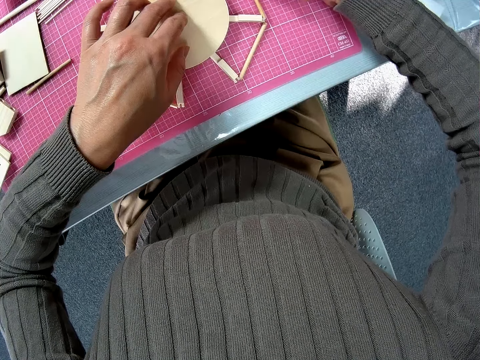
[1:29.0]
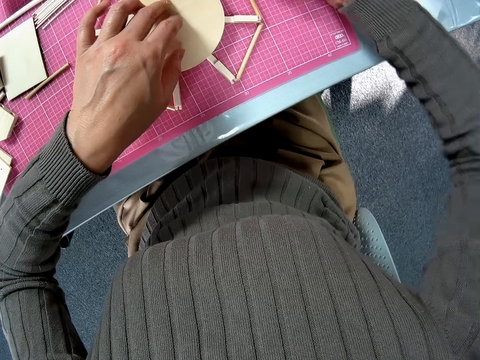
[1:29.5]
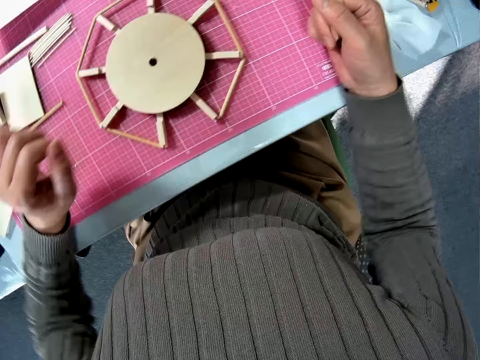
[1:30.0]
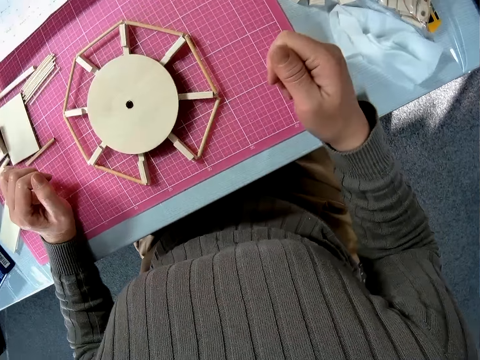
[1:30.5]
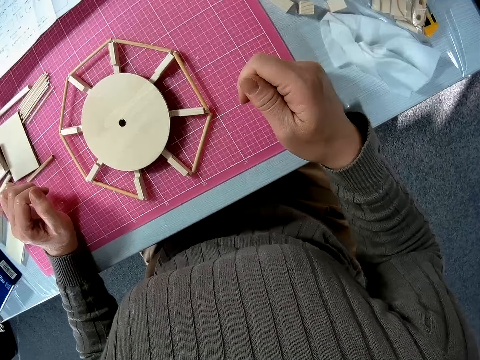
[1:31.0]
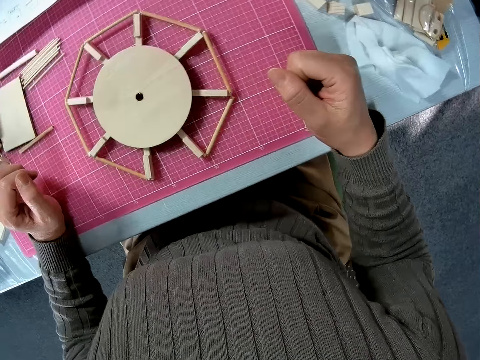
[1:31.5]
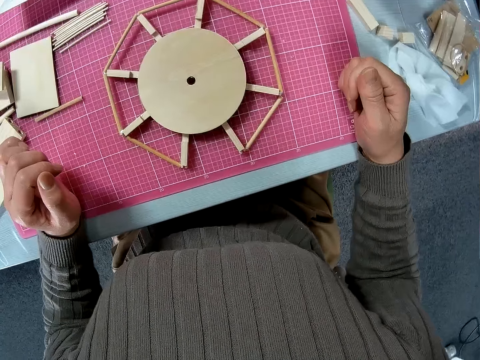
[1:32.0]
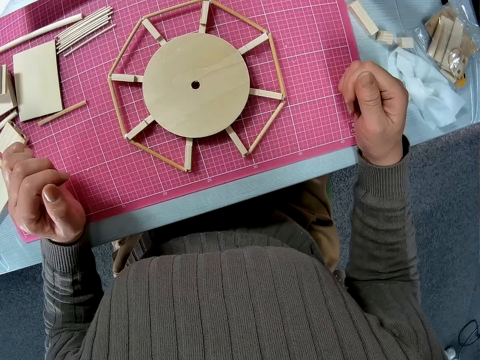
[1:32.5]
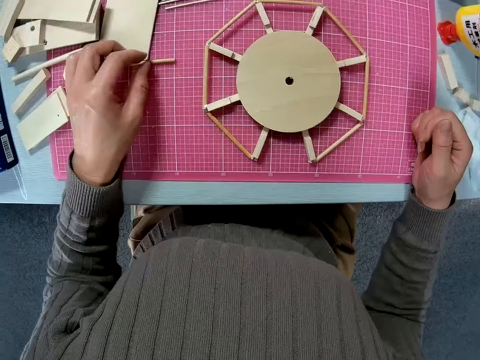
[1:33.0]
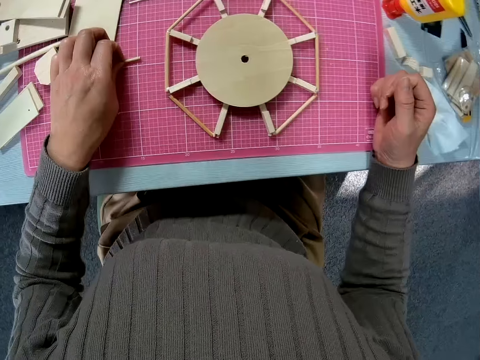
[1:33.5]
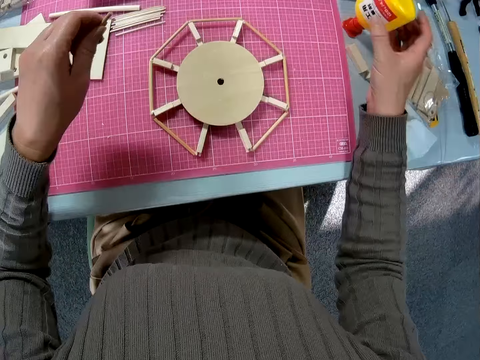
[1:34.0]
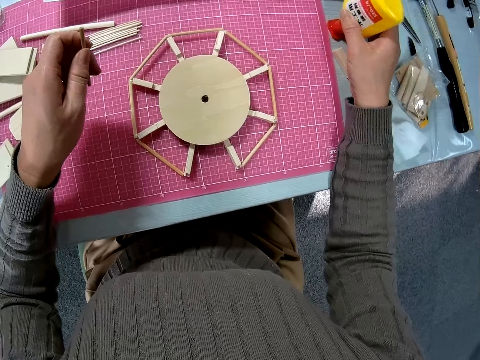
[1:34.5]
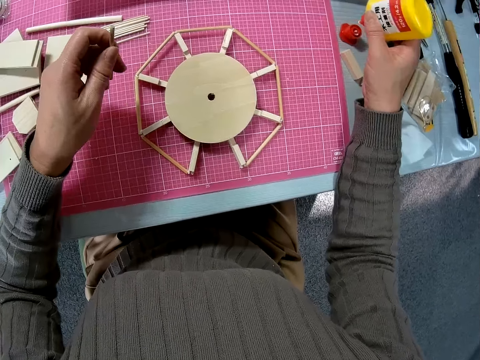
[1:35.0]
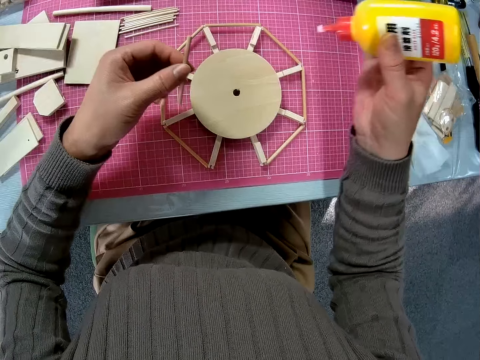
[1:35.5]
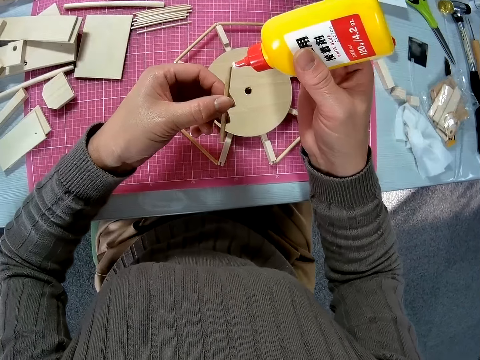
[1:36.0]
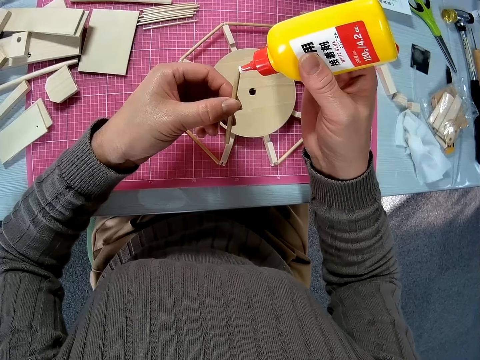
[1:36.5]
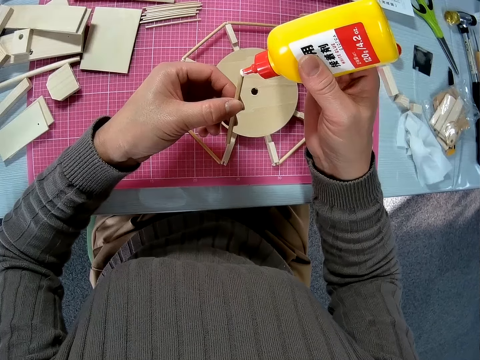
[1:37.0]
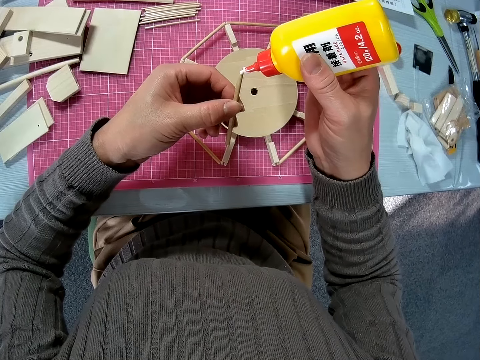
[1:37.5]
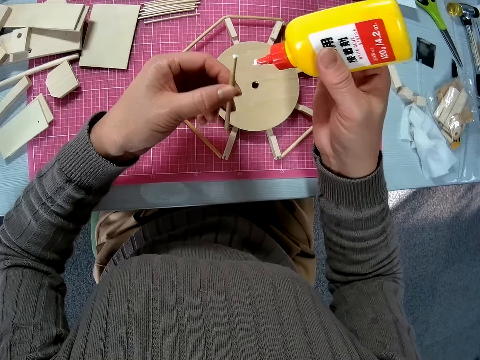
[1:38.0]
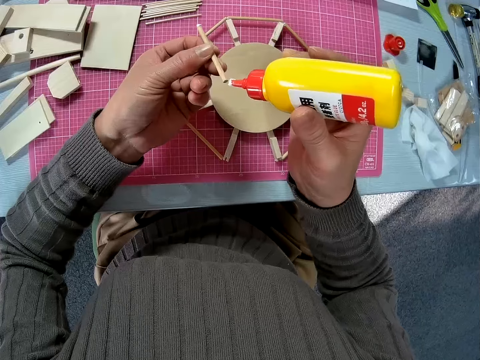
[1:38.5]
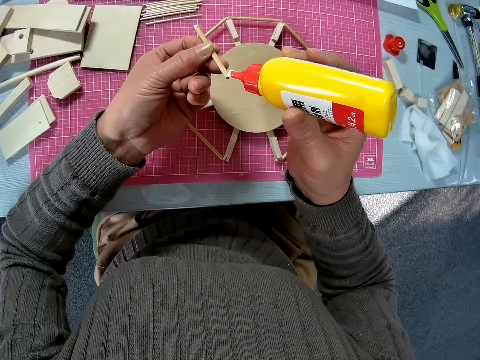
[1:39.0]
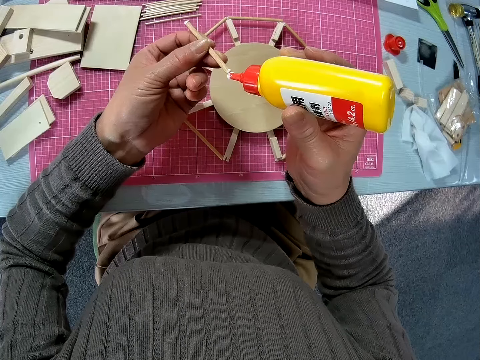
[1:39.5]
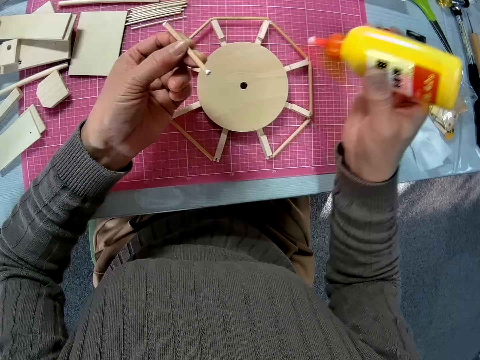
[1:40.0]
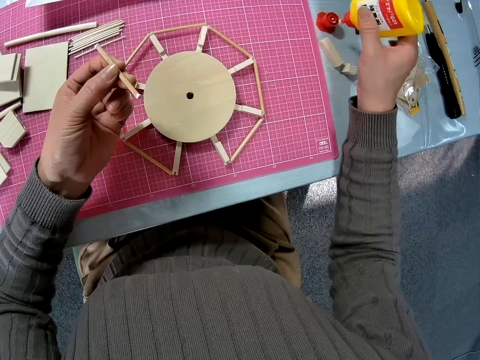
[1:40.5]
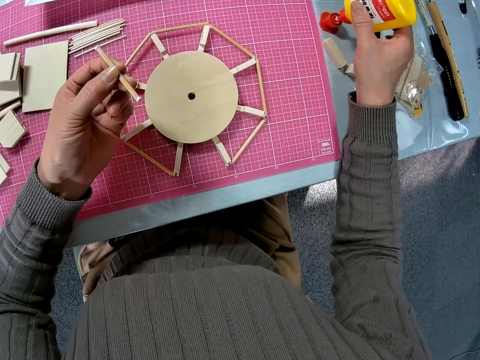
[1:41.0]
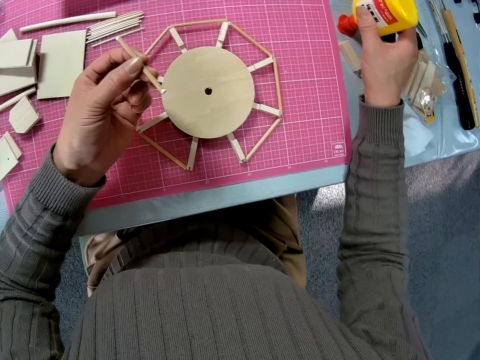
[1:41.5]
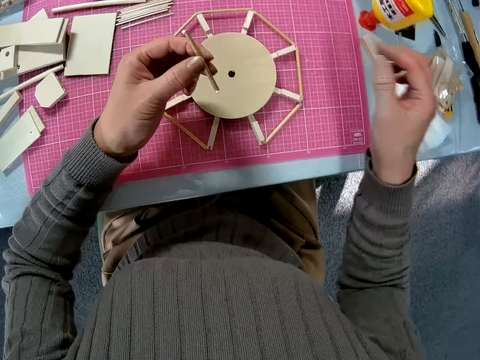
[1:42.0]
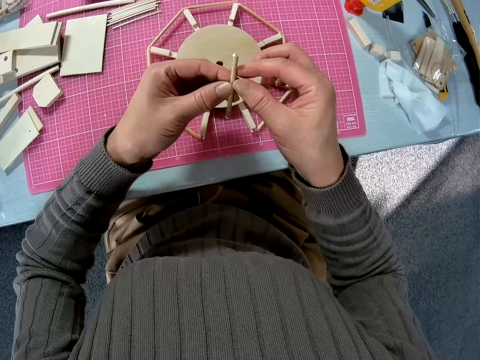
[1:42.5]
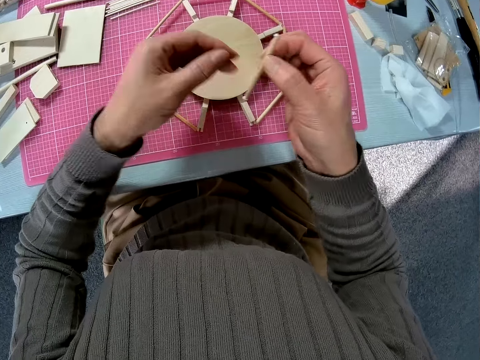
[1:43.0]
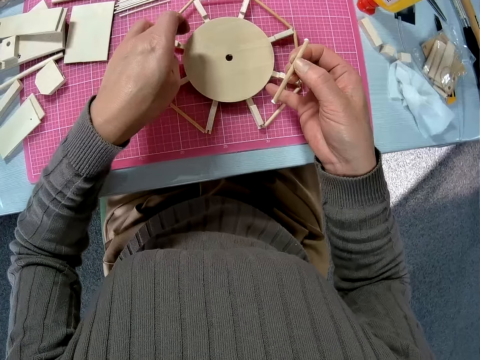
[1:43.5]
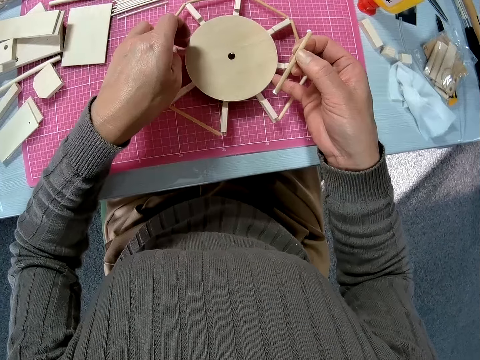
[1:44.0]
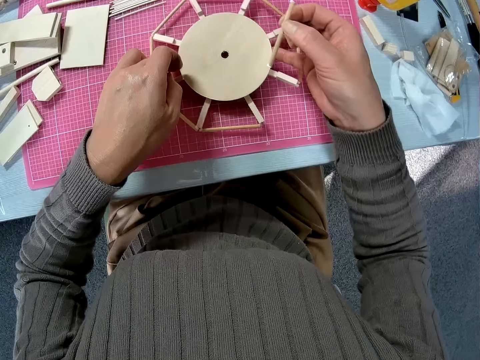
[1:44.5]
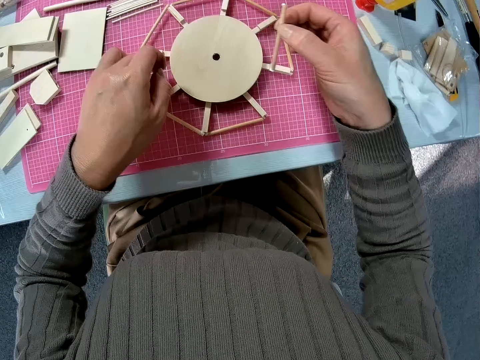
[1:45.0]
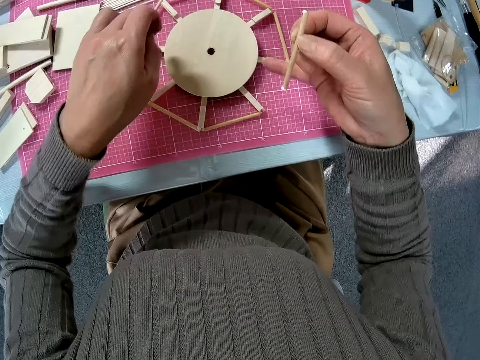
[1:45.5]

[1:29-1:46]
The camera wearer looks around on the table. She takes a wood piece on the board with her left hand. She takes the adhesive bottle on the table with her right hand. She applies adhesive to the wood piece in her left hand. She drops the adhesive bottle on the table. She moves the wood piece to her right hand. She adjusts the position of the circular wood piece.

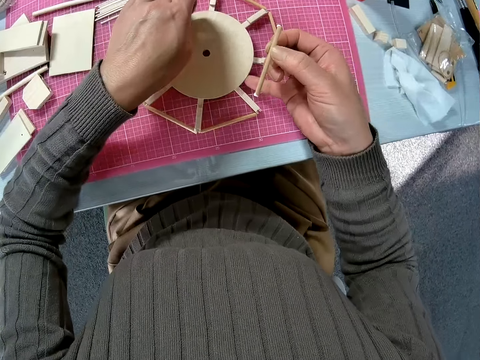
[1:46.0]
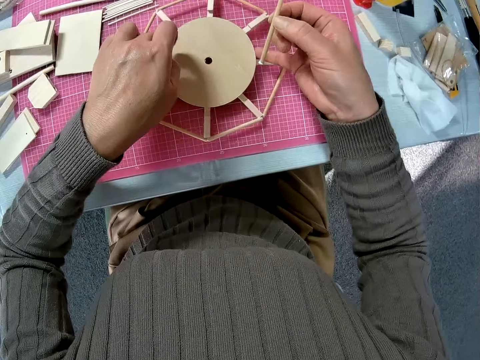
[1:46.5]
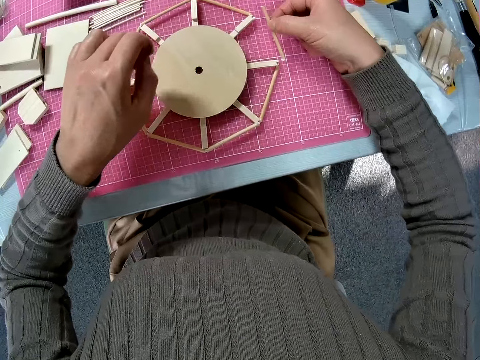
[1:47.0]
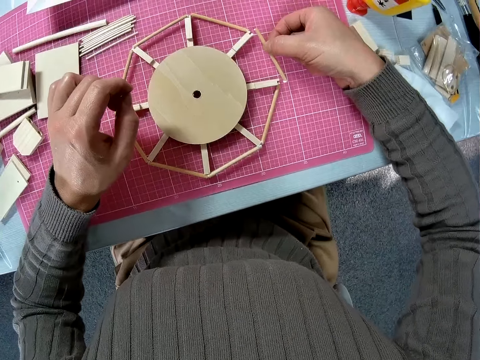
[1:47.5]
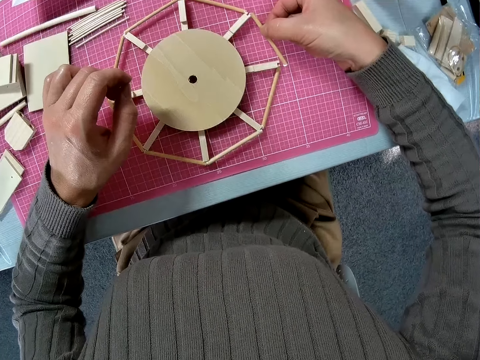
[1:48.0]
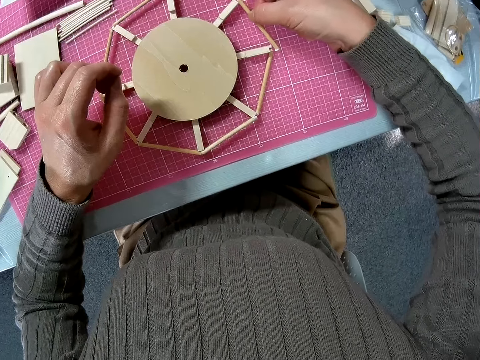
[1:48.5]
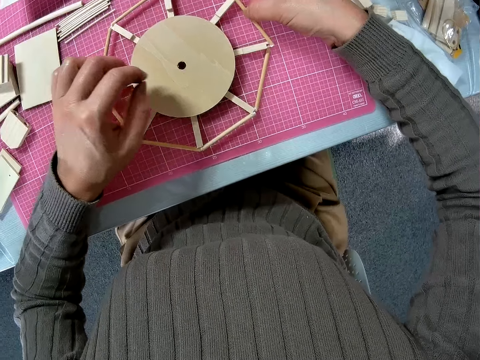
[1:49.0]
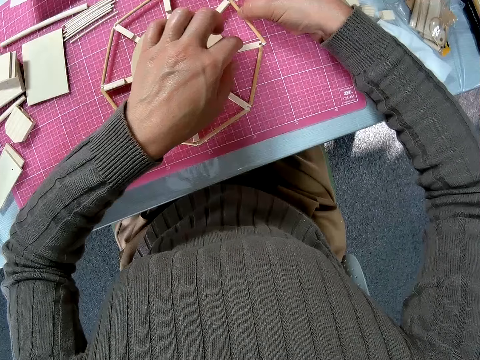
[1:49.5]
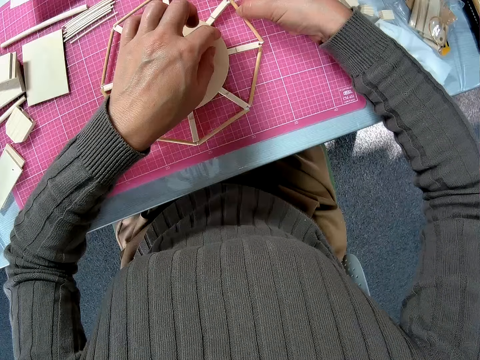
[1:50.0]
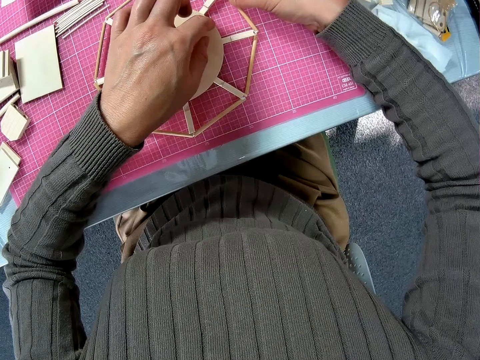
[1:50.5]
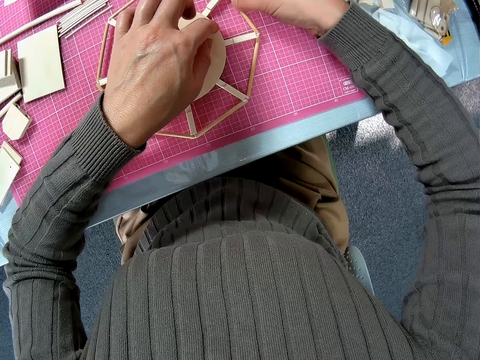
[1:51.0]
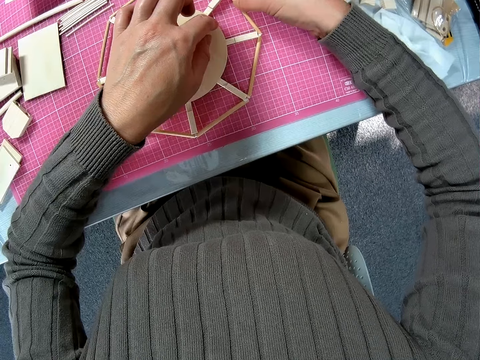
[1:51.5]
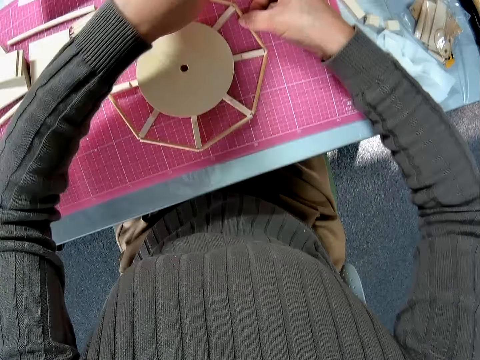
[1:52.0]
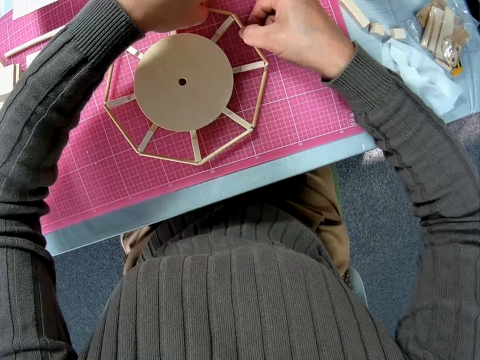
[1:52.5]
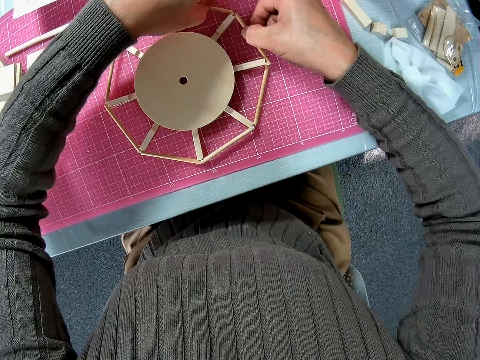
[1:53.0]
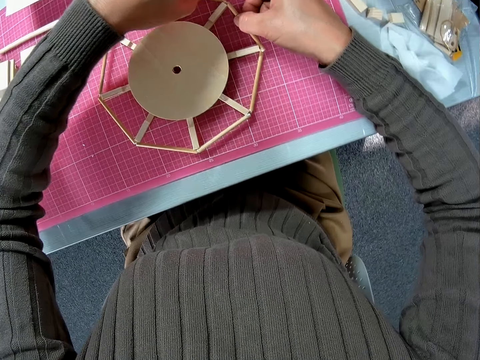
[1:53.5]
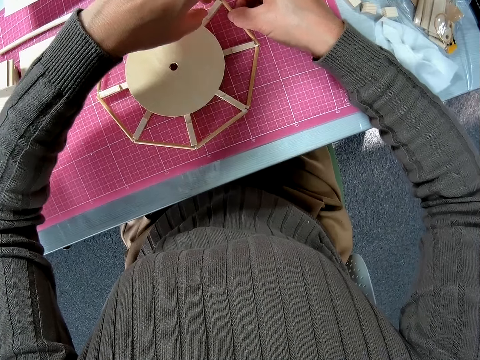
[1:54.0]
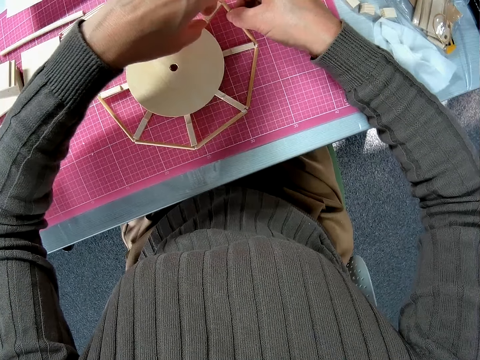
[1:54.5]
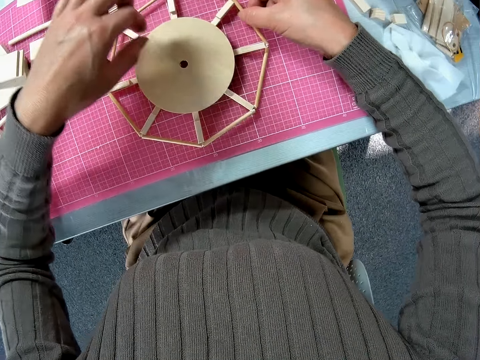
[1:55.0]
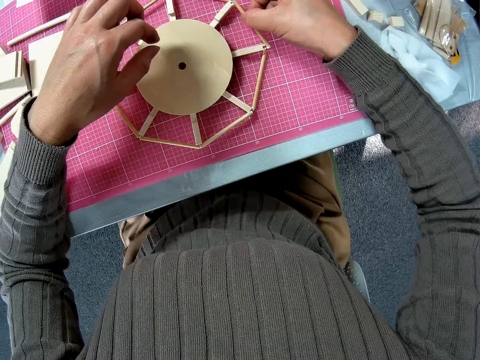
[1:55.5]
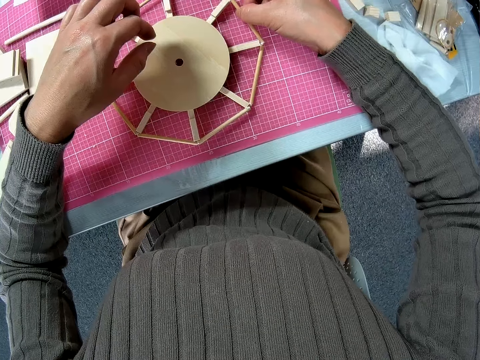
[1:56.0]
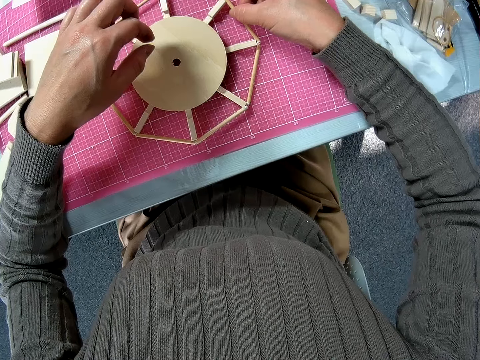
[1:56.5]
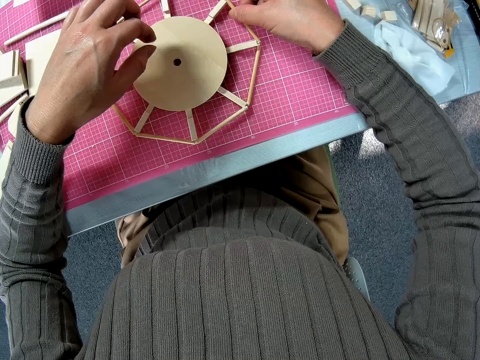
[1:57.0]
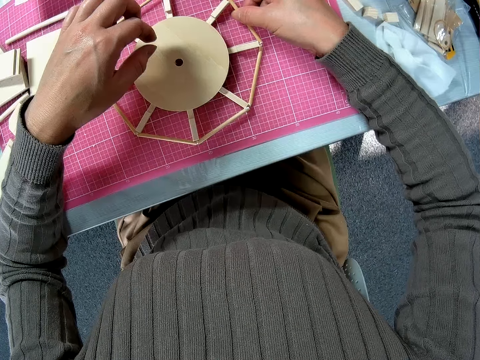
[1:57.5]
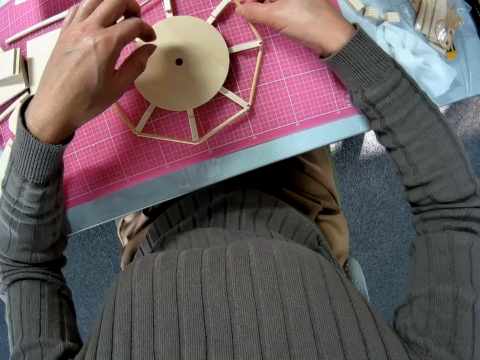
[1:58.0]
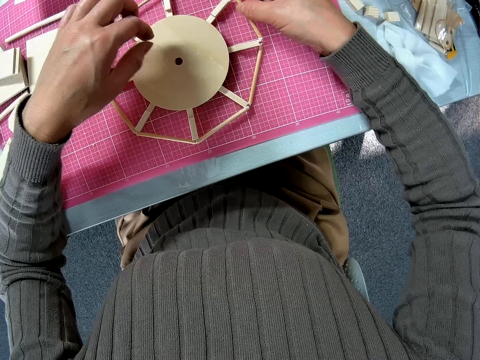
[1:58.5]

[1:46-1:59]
The camera wearer rotates the craft on the table. She attaches the wood piece in her right hand to the circular wood piece on the board.
